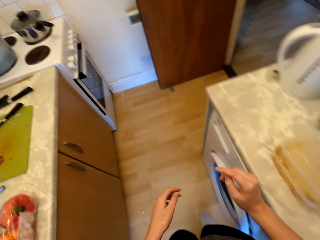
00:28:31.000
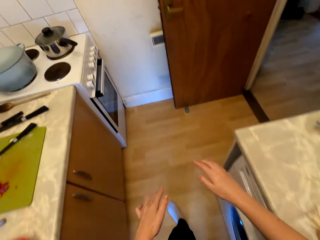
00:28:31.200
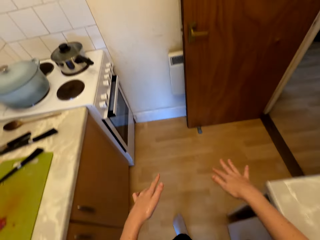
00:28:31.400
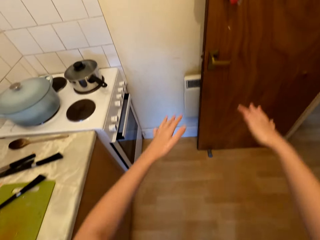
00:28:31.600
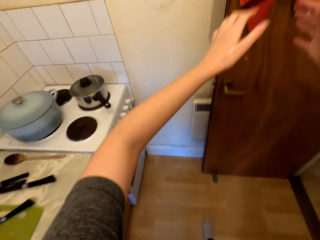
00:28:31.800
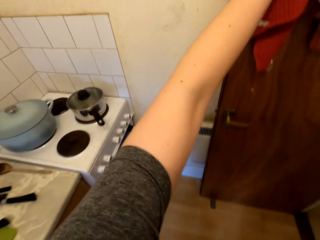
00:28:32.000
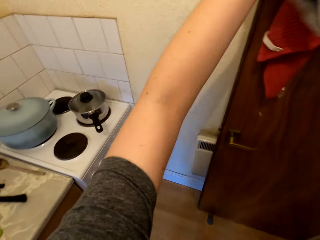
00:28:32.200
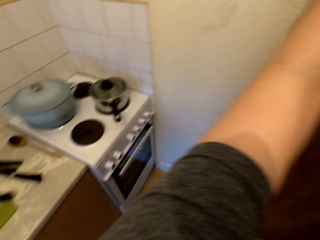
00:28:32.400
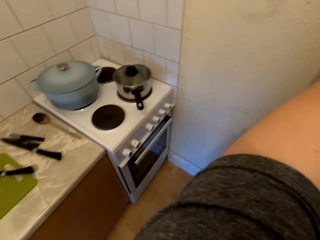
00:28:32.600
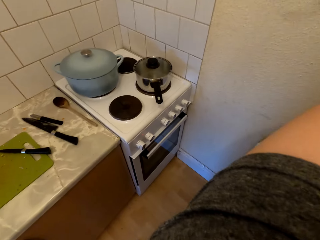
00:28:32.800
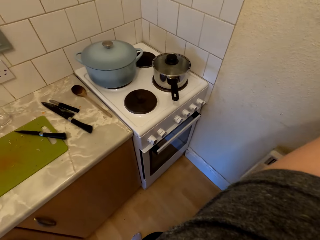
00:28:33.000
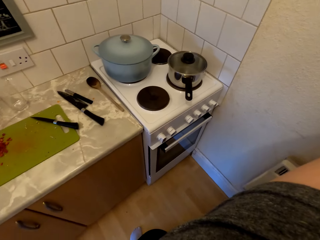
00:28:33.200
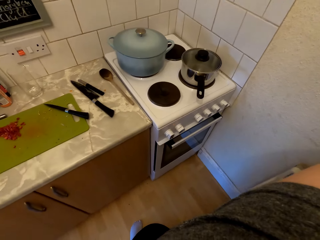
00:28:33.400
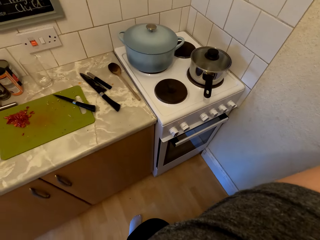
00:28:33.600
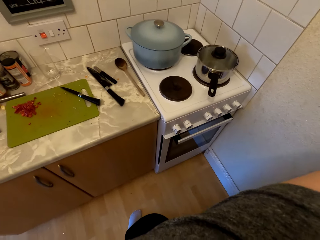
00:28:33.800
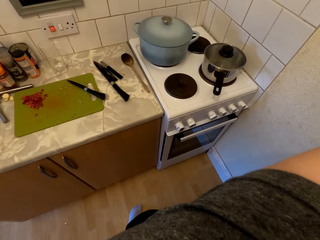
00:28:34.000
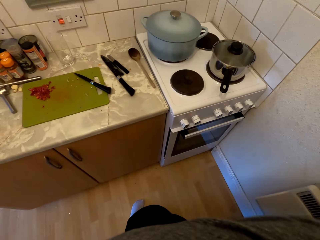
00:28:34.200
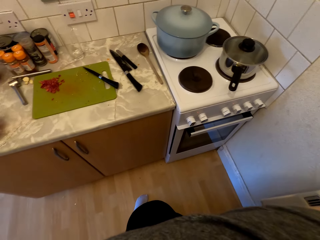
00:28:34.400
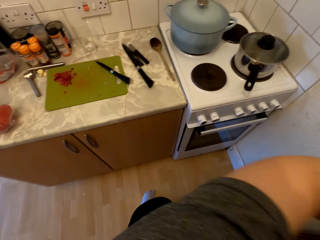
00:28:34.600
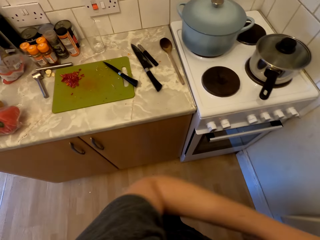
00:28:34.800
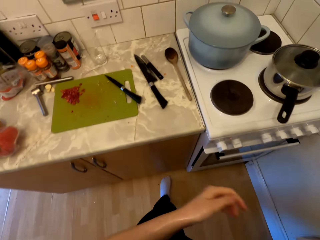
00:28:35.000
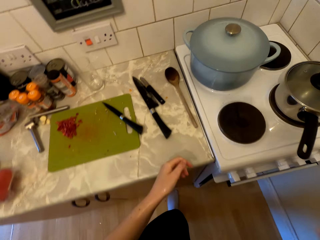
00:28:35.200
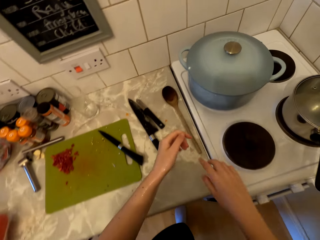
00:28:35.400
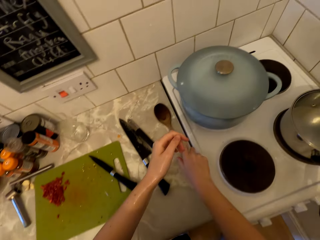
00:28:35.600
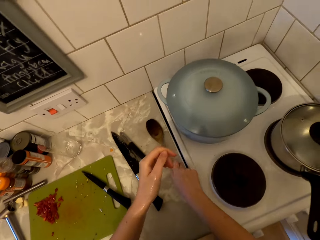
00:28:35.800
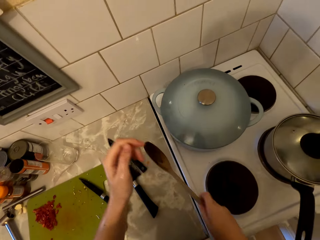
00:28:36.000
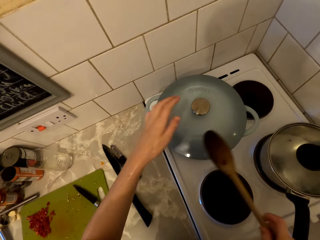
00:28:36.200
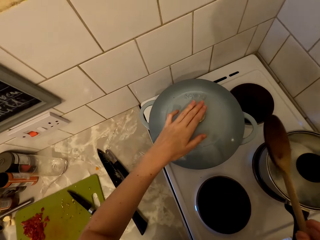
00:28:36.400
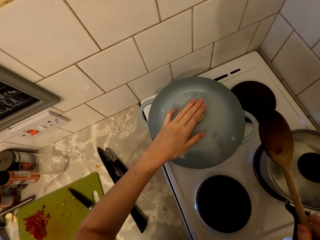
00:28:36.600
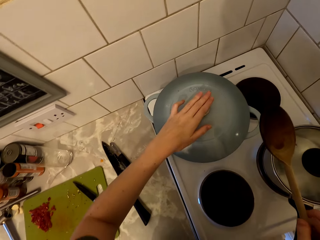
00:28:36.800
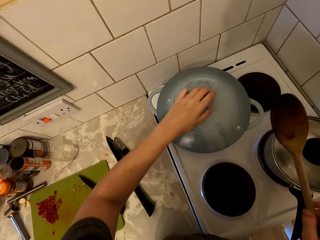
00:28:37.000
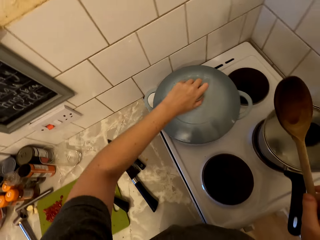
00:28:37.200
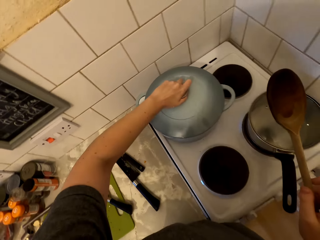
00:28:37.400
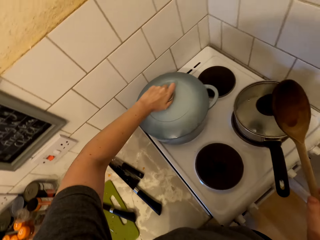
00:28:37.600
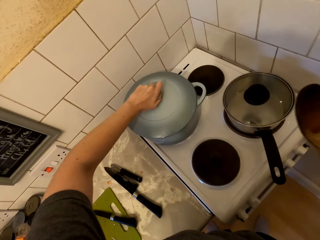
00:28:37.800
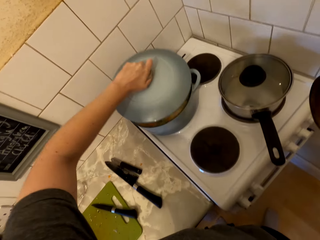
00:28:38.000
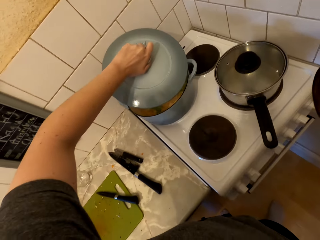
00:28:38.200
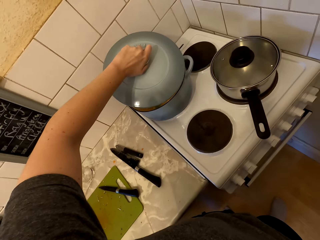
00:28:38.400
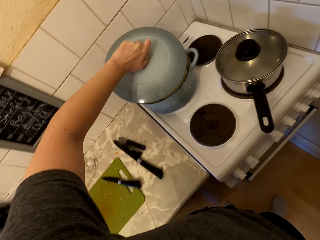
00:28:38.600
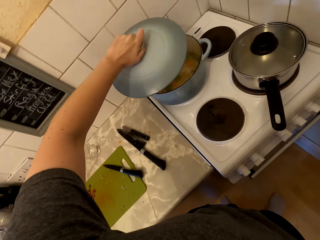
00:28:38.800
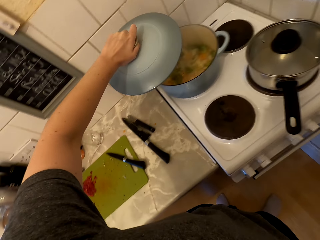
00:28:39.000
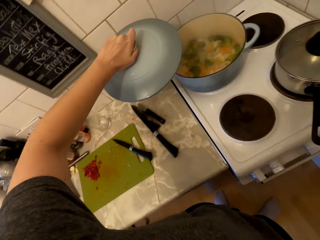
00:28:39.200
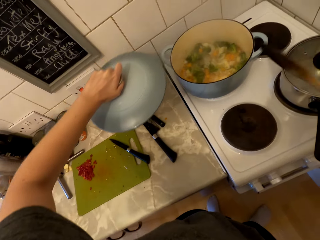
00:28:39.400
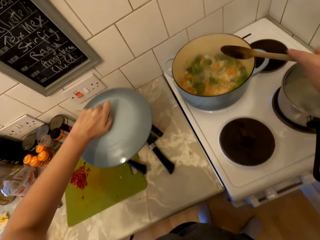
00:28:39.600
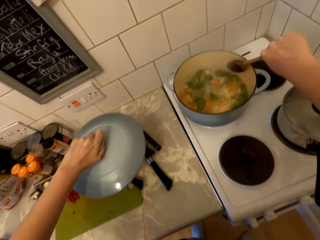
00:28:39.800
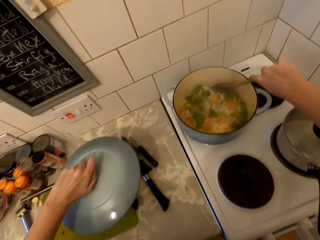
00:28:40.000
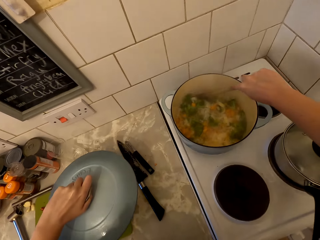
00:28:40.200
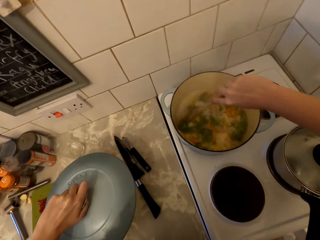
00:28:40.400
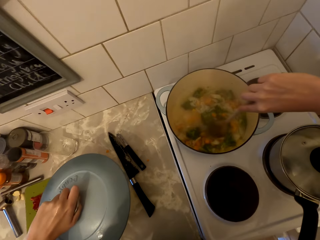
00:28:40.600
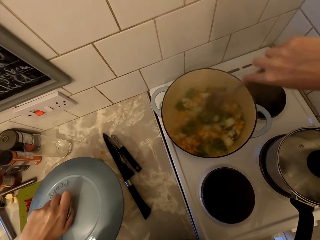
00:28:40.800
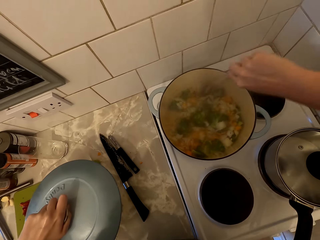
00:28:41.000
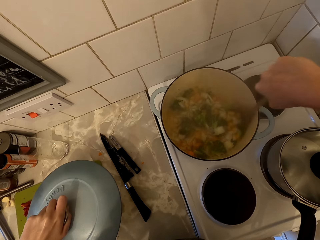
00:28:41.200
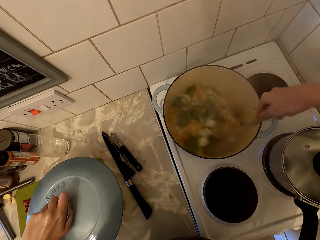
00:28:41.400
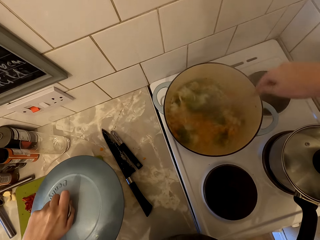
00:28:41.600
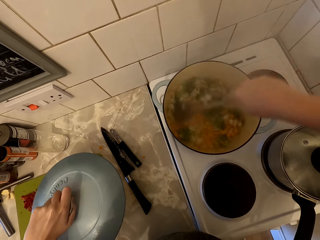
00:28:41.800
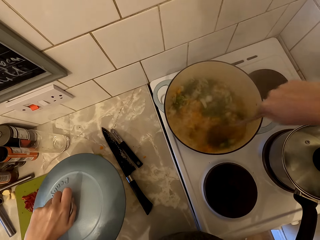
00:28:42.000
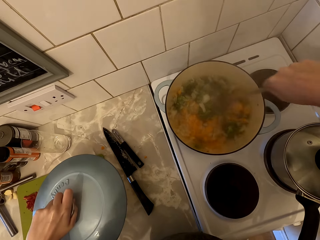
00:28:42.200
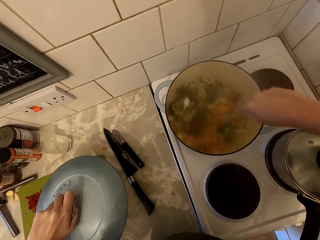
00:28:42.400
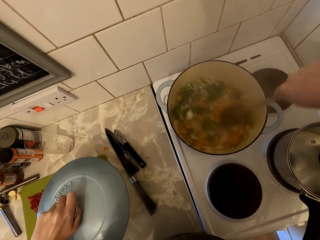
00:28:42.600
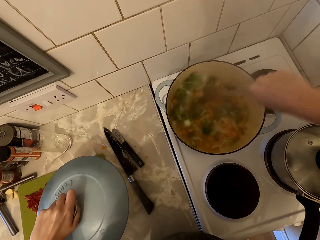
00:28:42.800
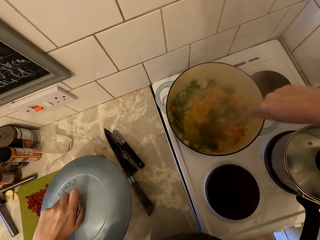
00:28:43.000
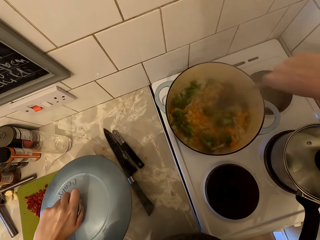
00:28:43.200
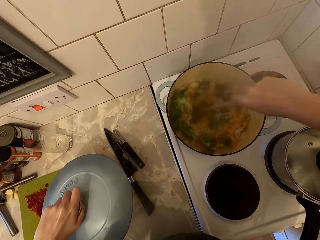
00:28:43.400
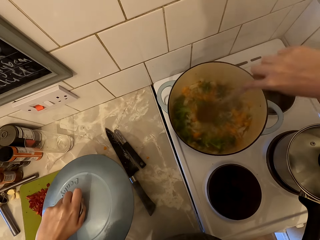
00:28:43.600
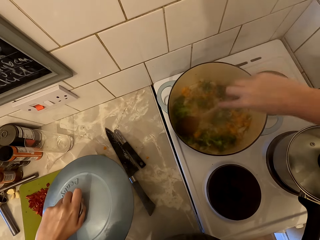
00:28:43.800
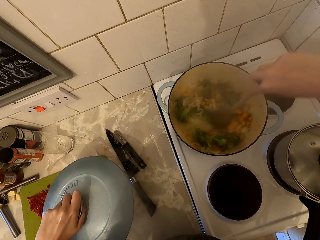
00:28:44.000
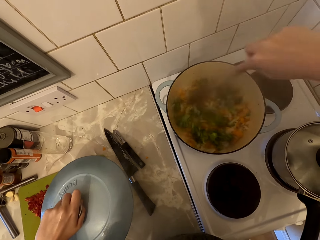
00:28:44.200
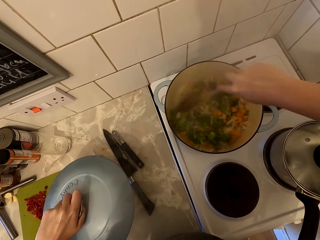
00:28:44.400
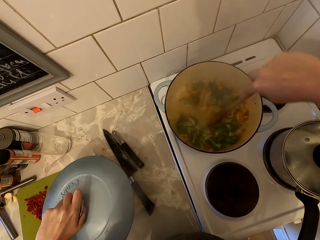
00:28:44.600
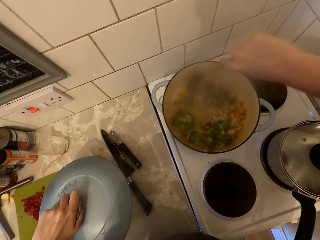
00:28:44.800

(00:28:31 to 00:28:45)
The camera wearer walks around the kitchen. She wipes her hands with the kitchen towel on the door. She picks up the wooden spoon on the cabinet. She opens the cooking pot lid. She stirs the broccoli, carrots and onions with the wooden spoon. She cooks food.

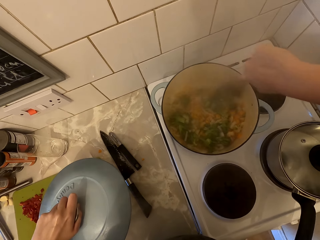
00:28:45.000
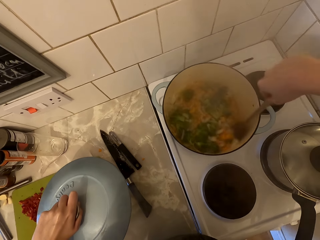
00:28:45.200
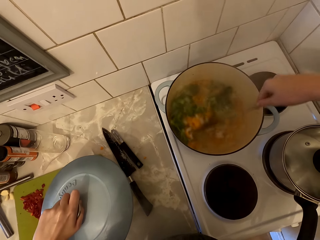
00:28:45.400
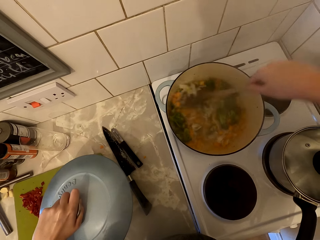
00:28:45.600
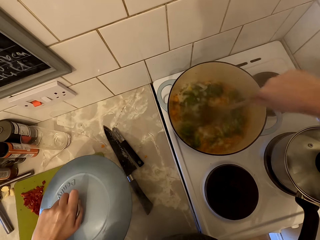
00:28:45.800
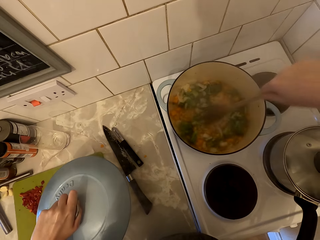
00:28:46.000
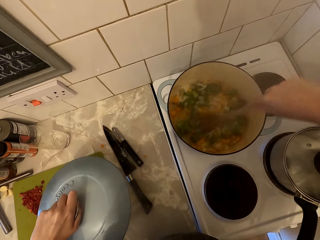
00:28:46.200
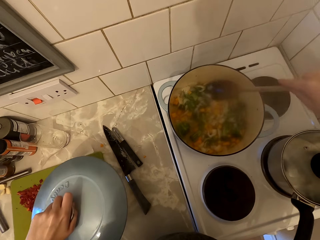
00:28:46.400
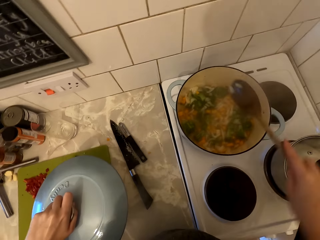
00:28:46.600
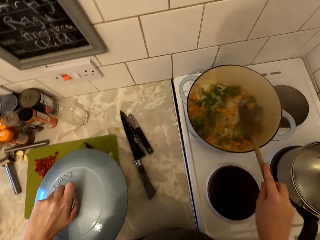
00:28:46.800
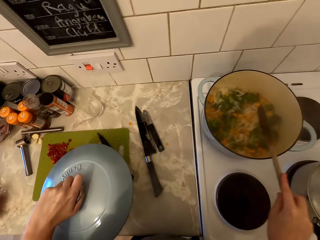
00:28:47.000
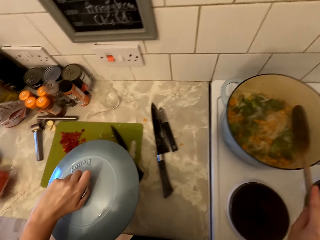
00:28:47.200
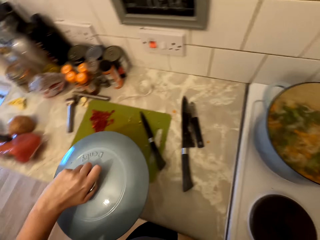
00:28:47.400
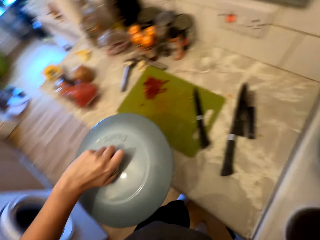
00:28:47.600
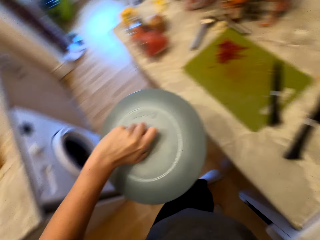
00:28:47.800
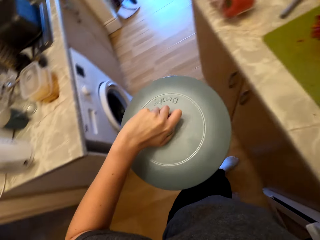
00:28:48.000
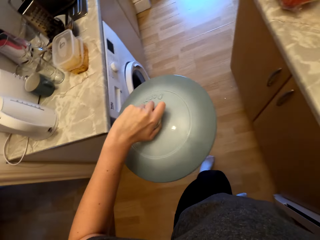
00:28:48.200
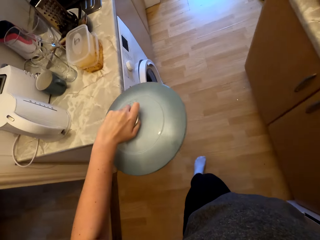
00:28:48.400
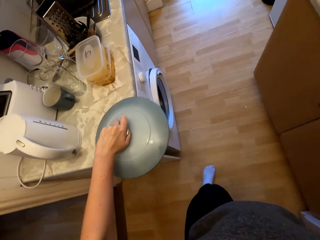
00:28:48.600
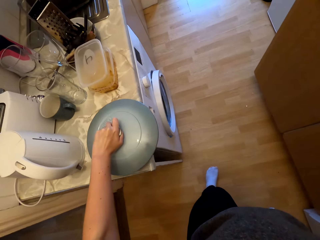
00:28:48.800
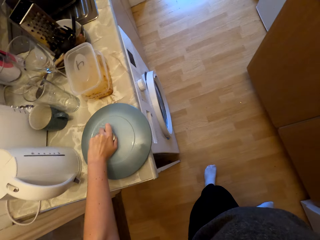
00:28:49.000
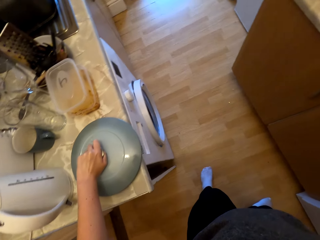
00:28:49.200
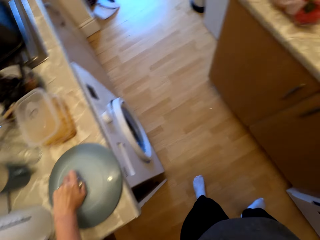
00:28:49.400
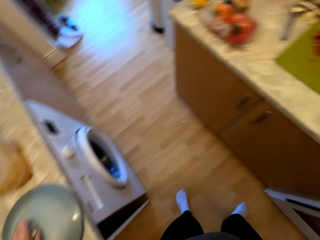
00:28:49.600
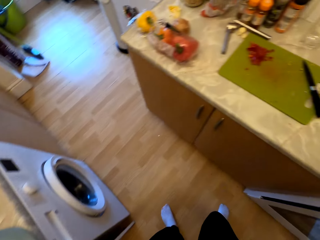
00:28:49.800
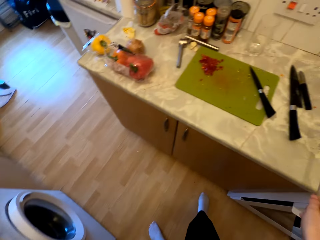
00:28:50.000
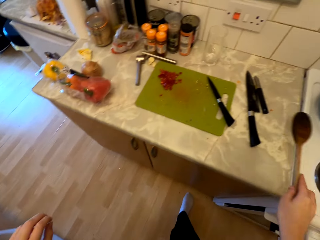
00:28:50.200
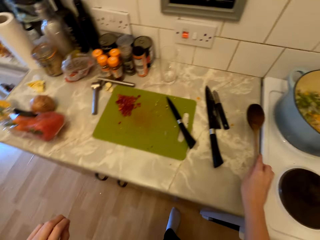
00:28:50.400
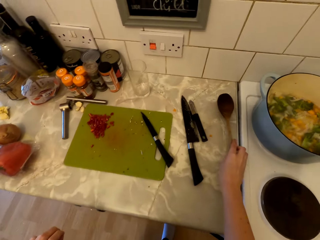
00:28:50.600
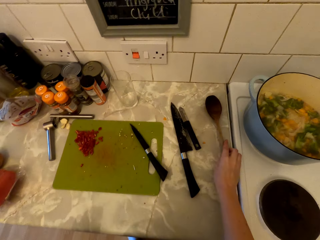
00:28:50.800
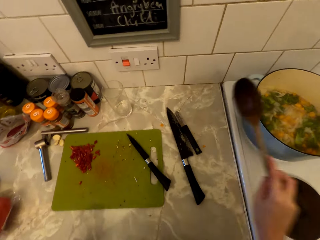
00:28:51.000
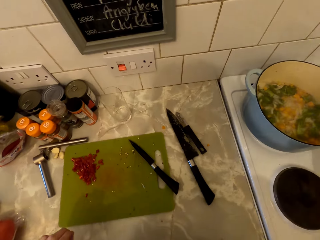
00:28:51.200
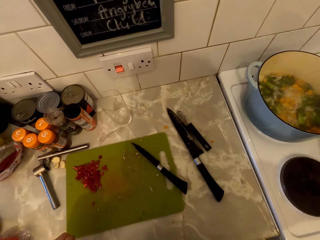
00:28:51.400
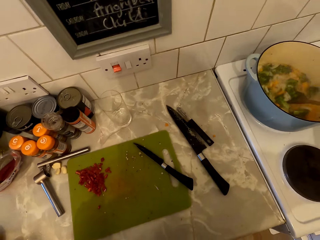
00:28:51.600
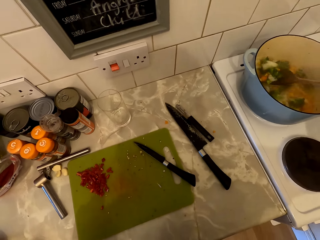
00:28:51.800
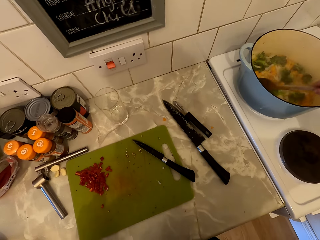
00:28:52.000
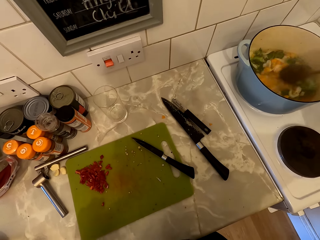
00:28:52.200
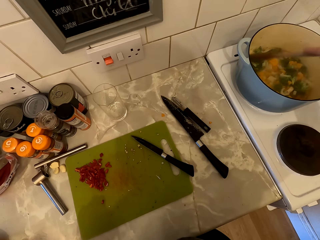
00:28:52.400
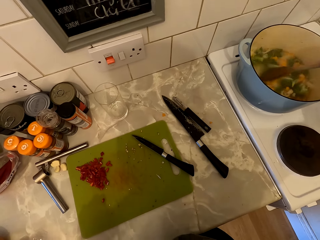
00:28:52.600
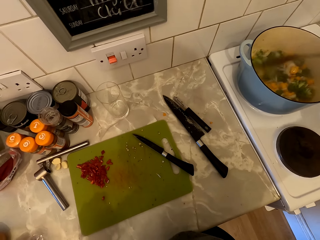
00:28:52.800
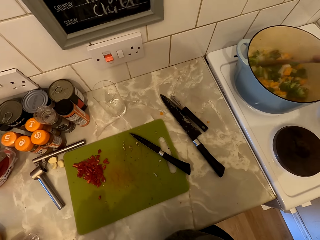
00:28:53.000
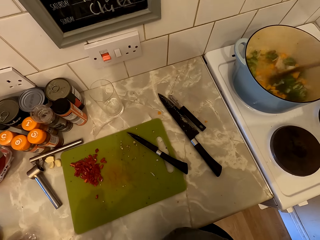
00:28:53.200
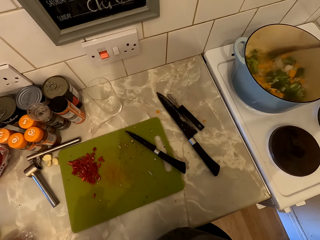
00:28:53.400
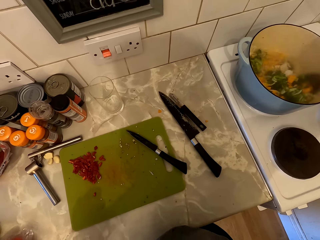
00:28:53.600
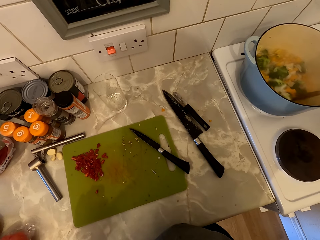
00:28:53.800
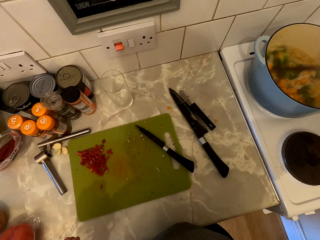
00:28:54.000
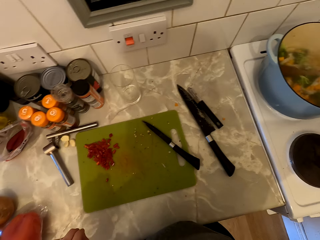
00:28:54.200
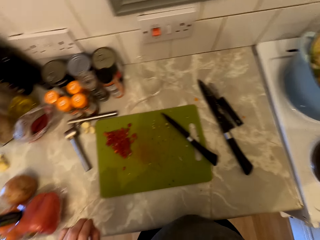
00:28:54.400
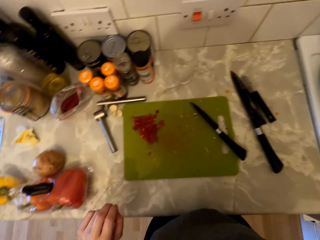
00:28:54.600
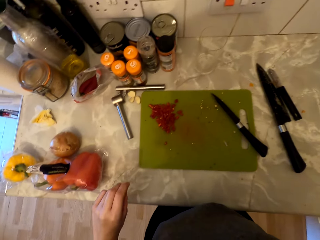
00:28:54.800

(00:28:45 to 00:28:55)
The camera wearer hits the wooden spoon on the cooking pot. They move to the side. They place the lid on the countertop. They walk to the countertop. They move the spoon to the countertop. They stir the broccoli, carrots and onions with the wooden spoon. They cook food.
